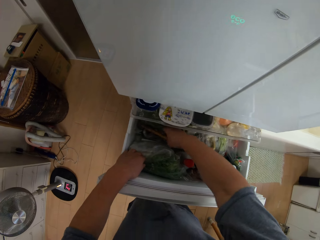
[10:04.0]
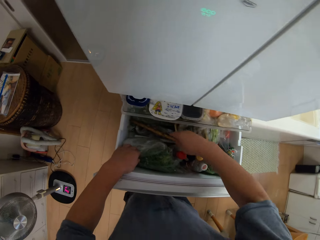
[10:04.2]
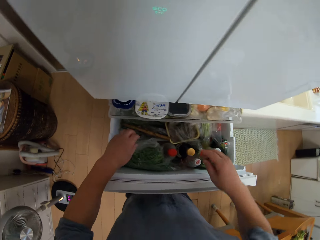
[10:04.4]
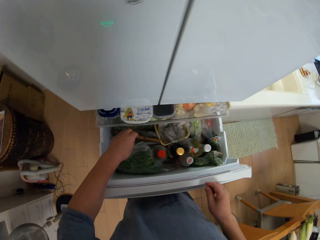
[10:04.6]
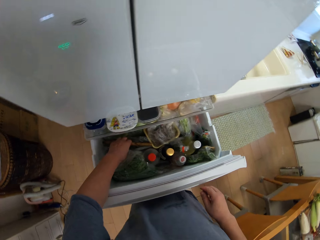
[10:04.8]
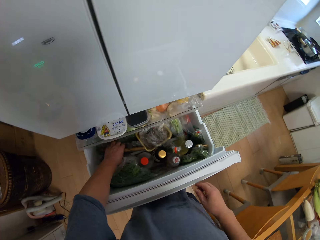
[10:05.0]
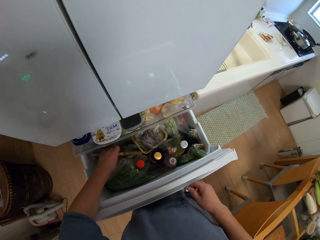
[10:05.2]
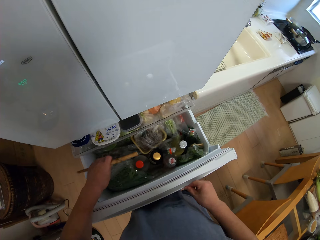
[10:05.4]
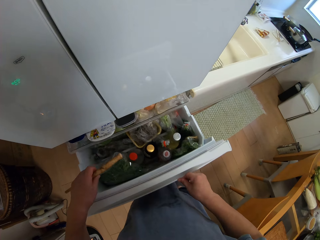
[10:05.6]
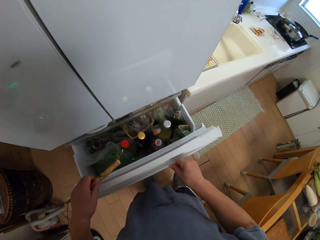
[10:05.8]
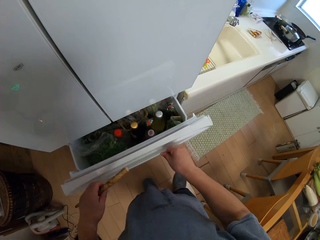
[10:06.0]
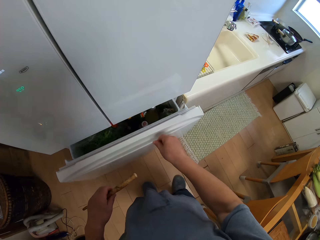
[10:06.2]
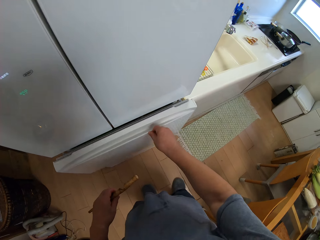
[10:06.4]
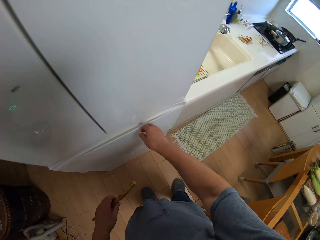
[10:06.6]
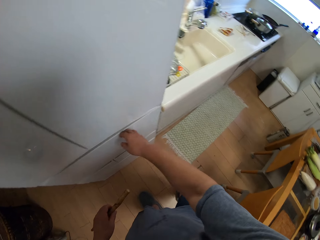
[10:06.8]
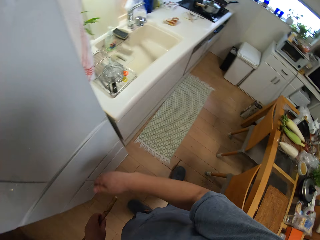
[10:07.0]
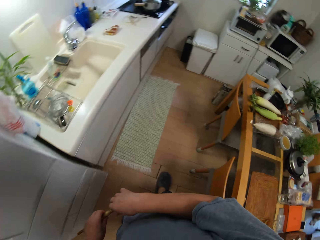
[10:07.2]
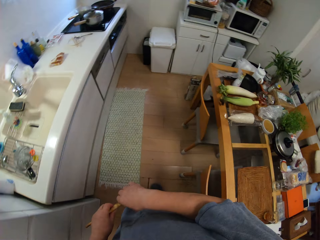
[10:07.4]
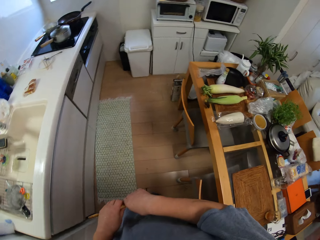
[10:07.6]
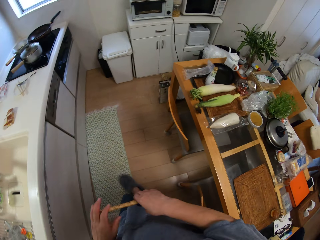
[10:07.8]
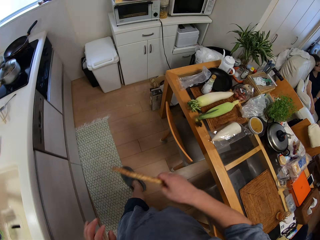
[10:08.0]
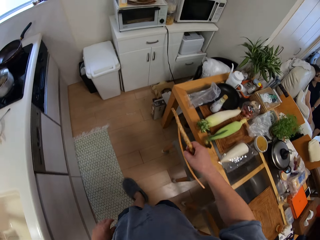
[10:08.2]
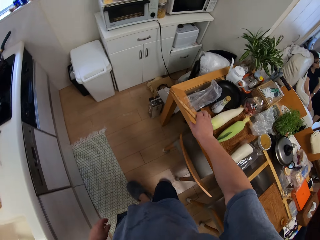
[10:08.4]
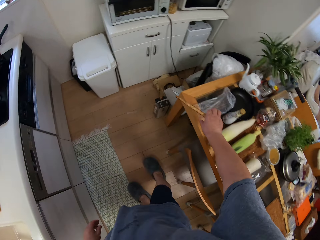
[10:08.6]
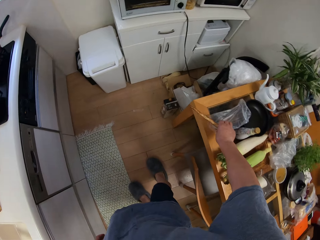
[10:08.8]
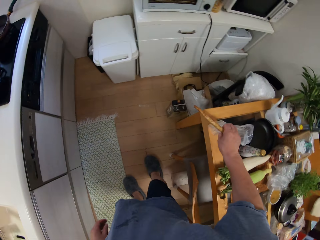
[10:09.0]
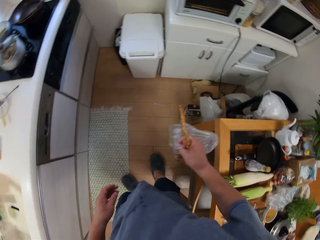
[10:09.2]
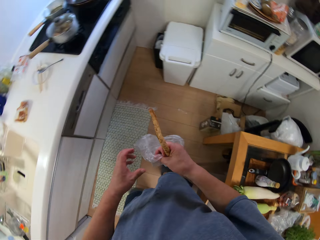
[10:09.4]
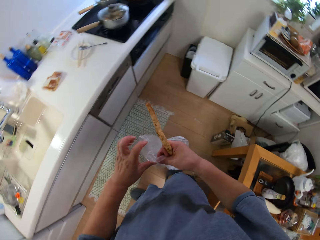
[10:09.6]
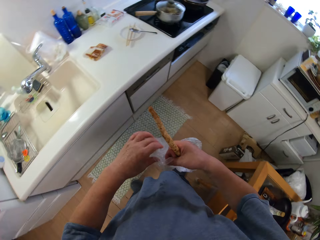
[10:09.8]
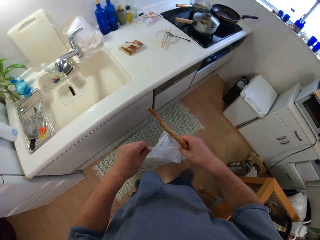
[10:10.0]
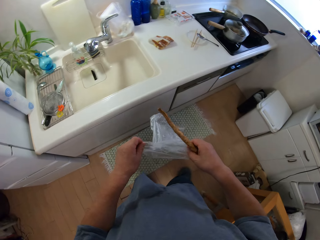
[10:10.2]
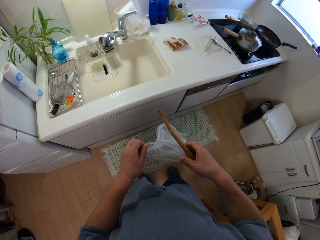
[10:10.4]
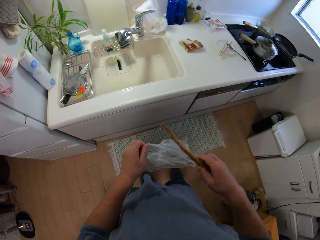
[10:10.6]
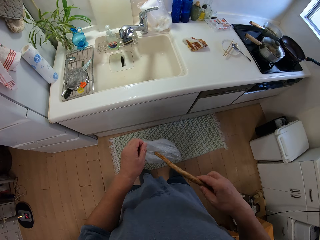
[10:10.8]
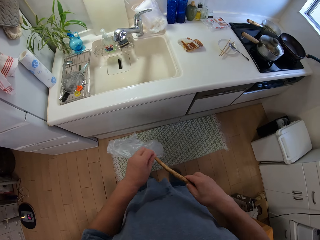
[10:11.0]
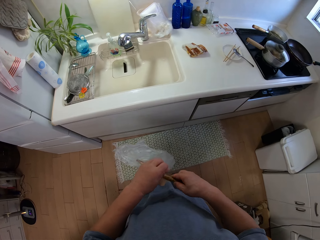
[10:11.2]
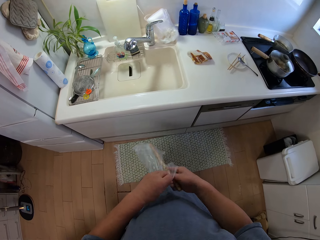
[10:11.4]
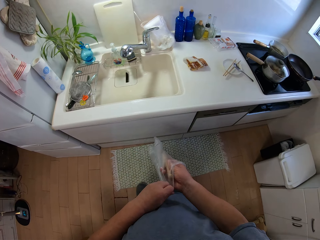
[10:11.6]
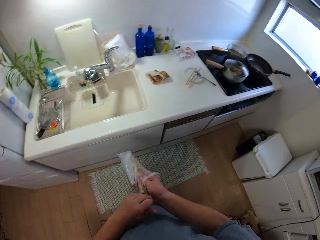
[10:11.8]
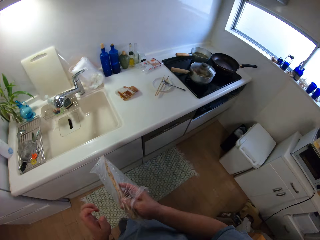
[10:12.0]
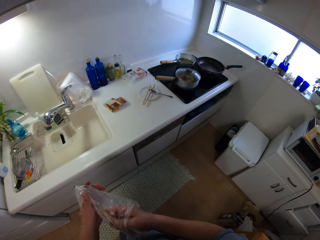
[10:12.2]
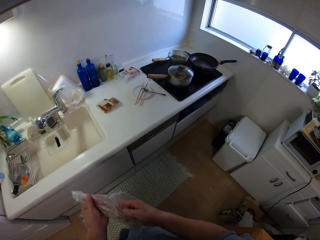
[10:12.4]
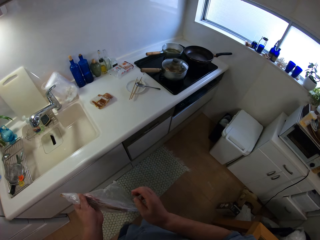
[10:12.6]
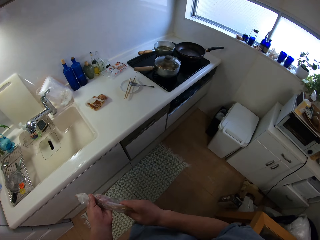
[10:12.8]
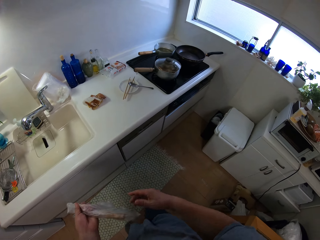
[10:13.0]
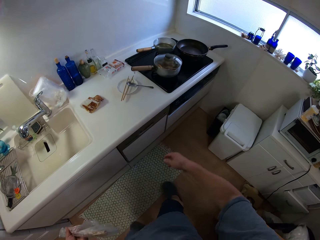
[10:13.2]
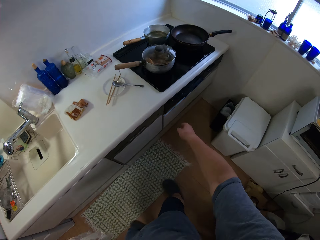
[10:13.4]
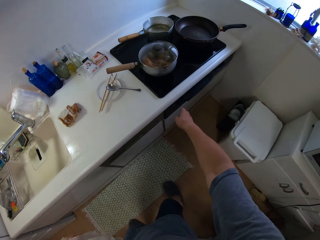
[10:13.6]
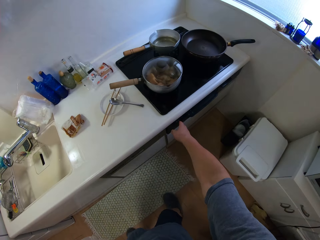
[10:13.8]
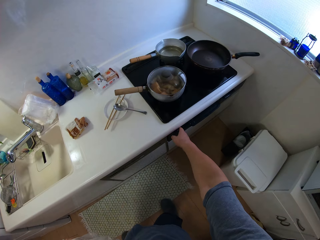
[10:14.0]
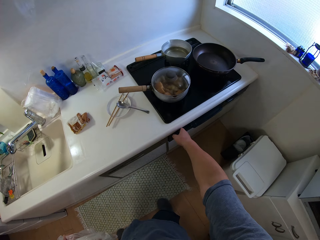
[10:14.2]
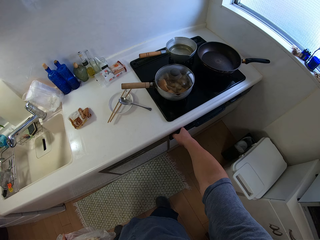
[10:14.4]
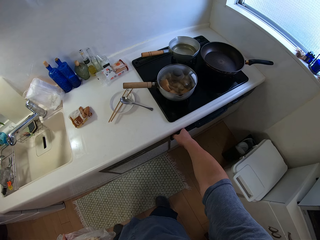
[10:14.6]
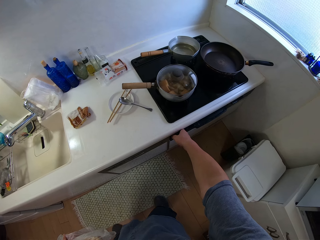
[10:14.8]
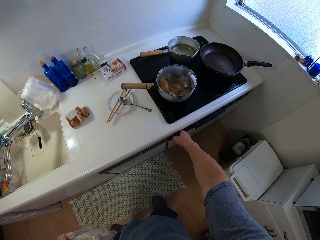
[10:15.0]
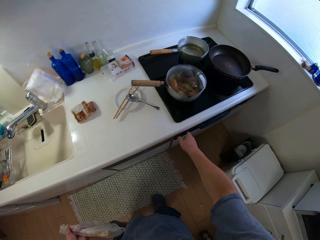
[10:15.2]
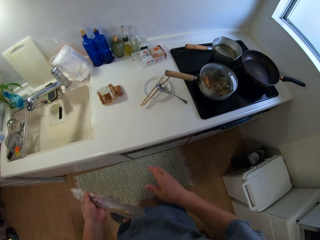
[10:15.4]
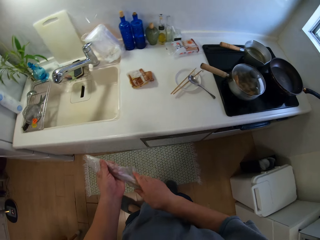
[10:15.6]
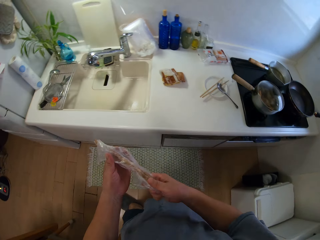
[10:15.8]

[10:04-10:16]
The camera wearer puts the salsify or galangal in the fridge drawer. He takes out the galangal from the freezer with his left hand. He closes the lower part of the freezer with his right hand. He walks around the kitchen. He passes the galangal to his right hand. A woman leans on the couch. The camera wearer picks up a white nylon from the table with his right hand. He holds the nylon paper. He puts the galangal into the white nylon. He wraps the salsify in the nylon paper. He turns off the gas cooker with his right hand.

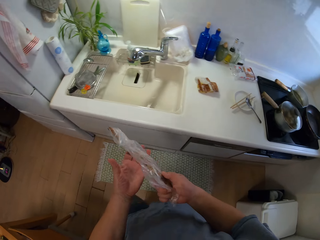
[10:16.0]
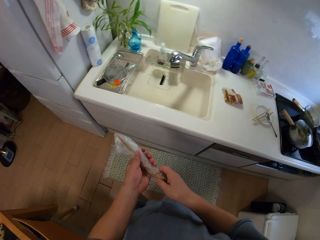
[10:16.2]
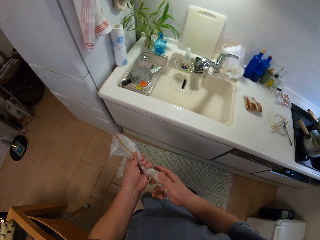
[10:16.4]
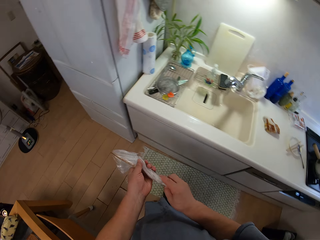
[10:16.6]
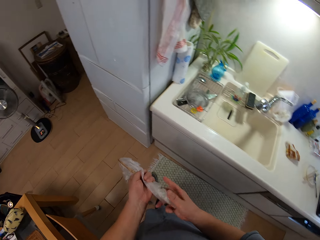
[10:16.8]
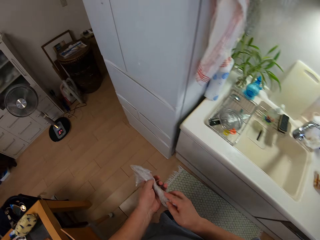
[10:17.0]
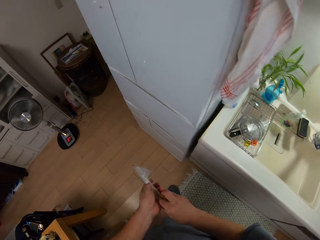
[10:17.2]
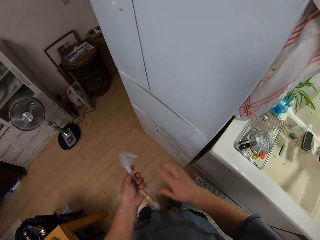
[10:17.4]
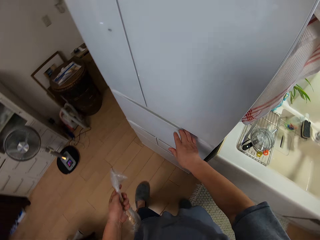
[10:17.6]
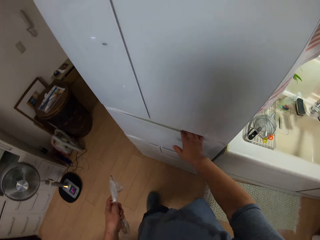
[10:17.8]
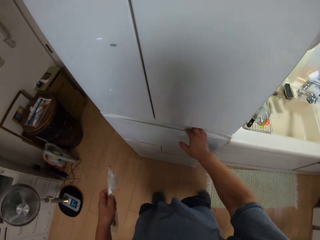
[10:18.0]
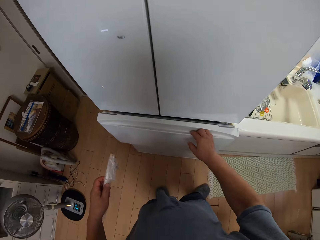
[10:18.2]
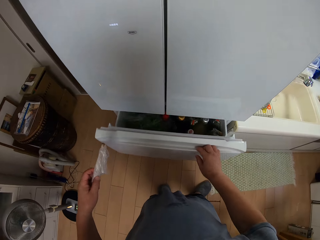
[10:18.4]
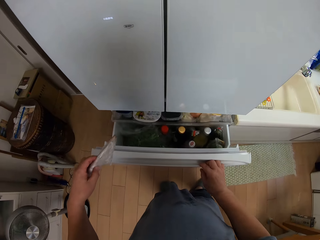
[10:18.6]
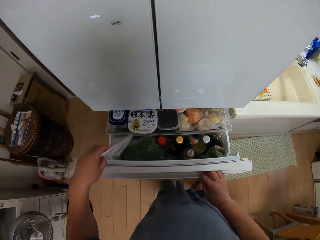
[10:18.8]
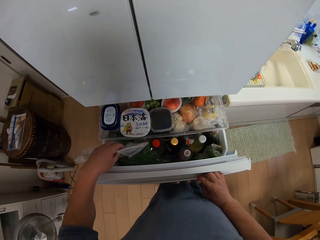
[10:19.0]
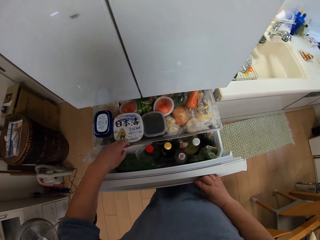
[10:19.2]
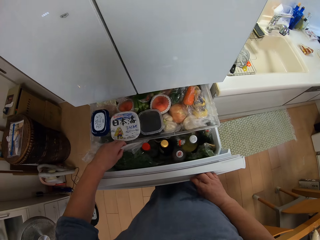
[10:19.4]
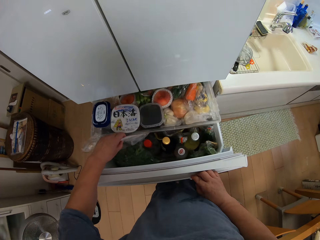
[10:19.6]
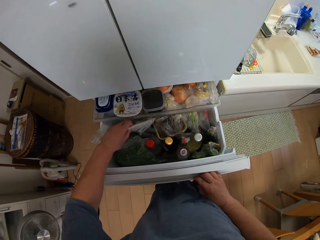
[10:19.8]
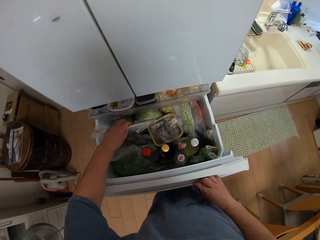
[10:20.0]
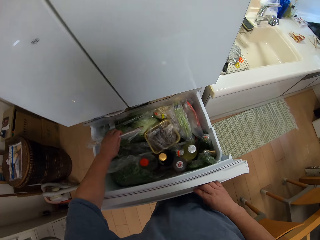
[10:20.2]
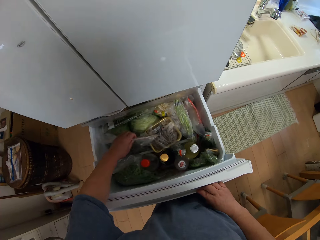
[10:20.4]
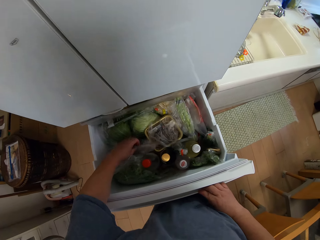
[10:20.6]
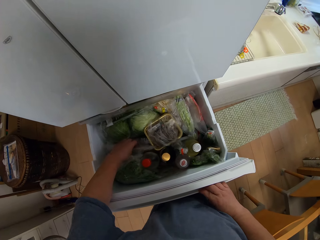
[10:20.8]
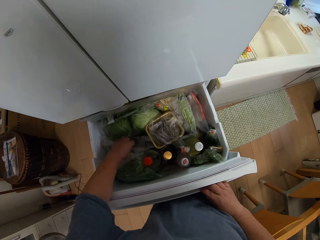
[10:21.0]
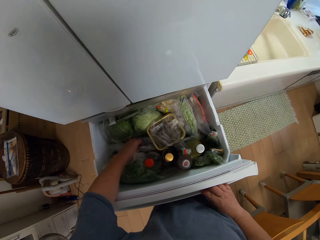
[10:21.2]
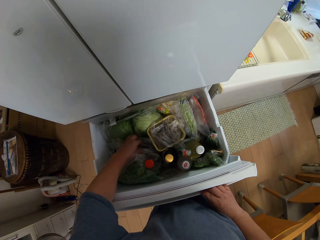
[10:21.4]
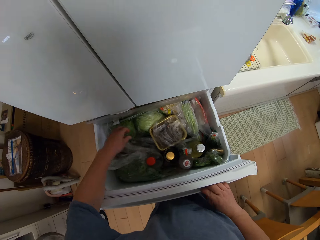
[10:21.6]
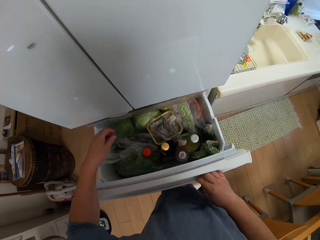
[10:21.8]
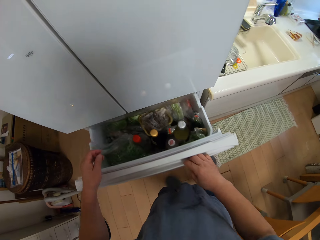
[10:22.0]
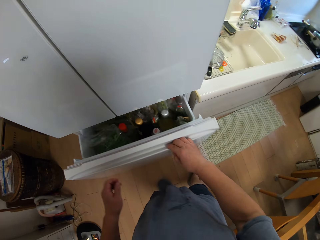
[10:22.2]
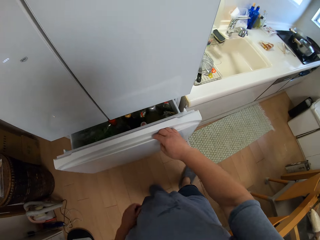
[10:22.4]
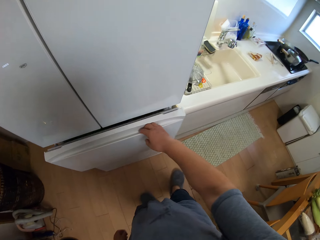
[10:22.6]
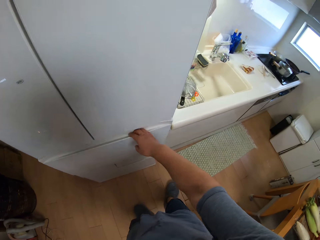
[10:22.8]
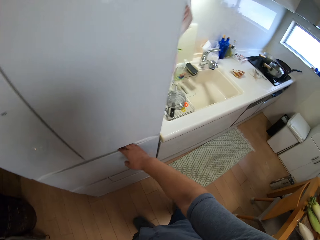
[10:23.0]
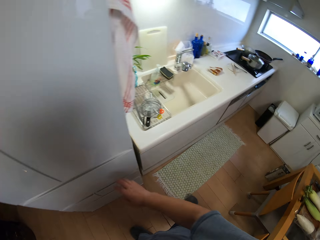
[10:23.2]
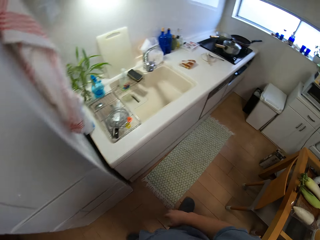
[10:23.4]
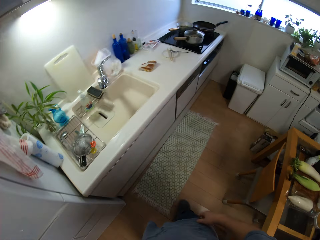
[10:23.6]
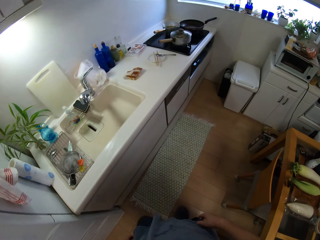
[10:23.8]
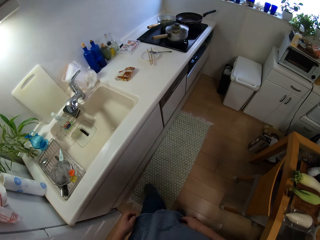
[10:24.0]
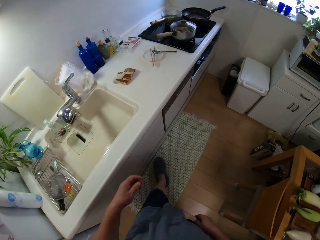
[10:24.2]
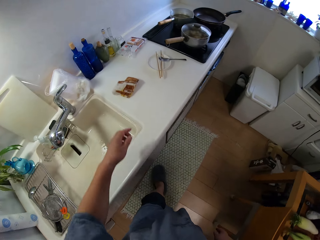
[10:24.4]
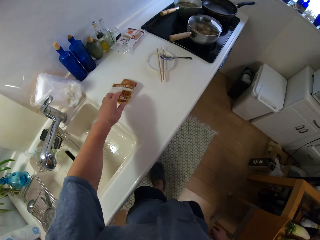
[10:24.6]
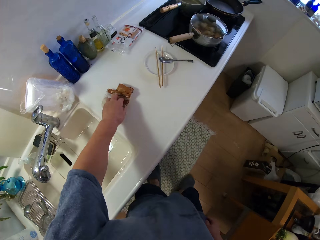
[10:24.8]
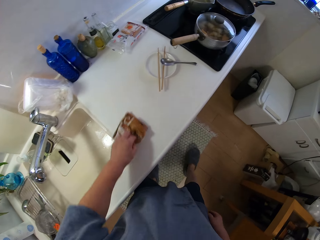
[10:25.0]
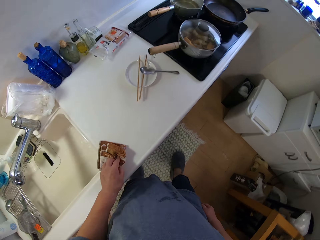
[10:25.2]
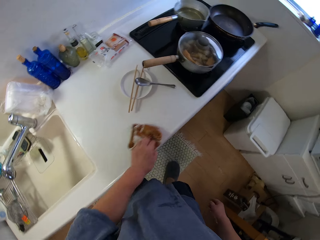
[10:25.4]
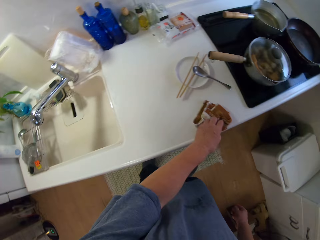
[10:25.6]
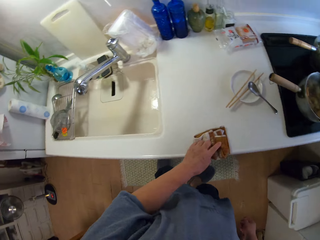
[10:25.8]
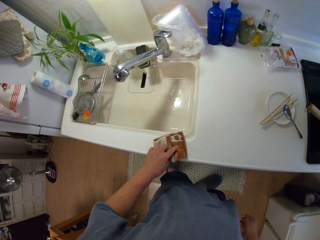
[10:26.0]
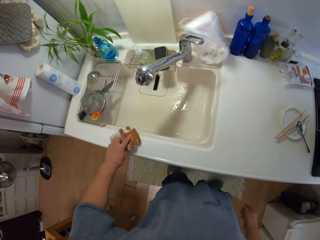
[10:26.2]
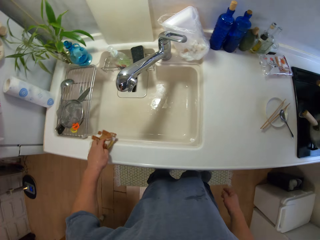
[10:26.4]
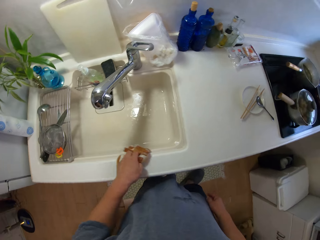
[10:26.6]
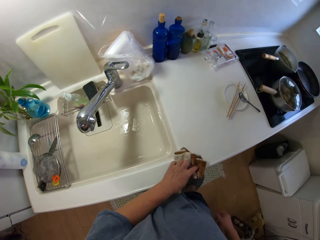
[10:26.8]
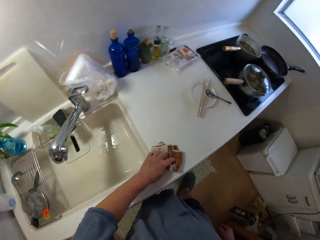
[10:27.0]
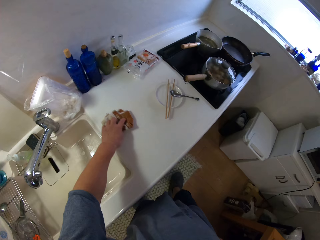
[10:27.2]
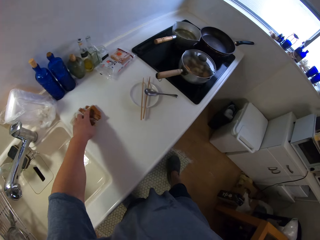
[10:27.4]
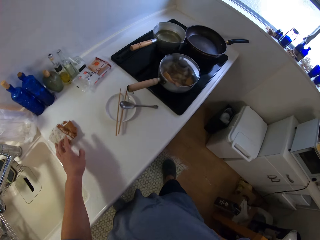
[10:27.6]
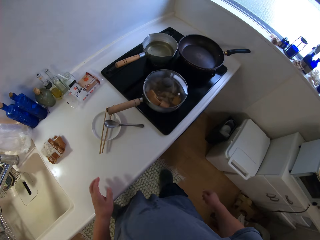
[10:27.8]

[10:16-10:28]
The camera wearer folds the white nylon with the galangal in his hands. He walks around the kitchen. He opens the lower part of the freezer with his right hand. He drops the galangal inside the freezer. He pushes back a crisper drawer in the fridge. He closes the lower part of the freezer with his right hand. He walks away from the freezer. He cleans the slab with the napkin in his left hand.
